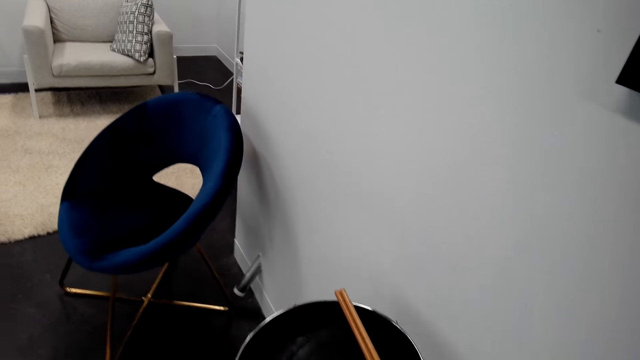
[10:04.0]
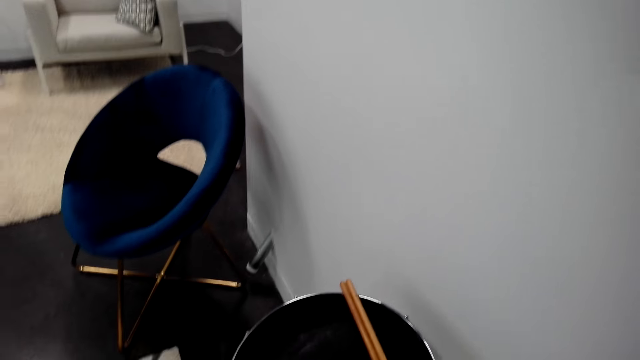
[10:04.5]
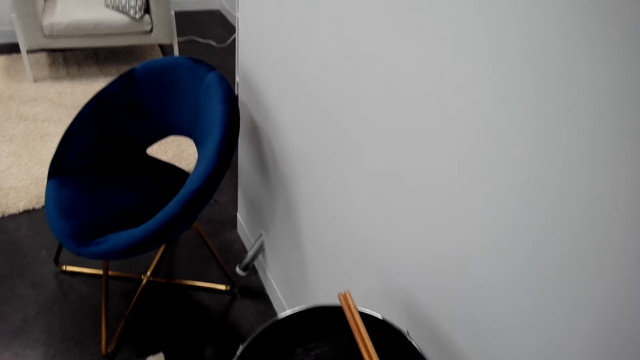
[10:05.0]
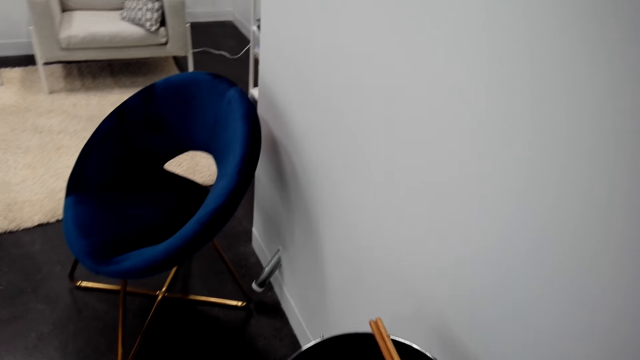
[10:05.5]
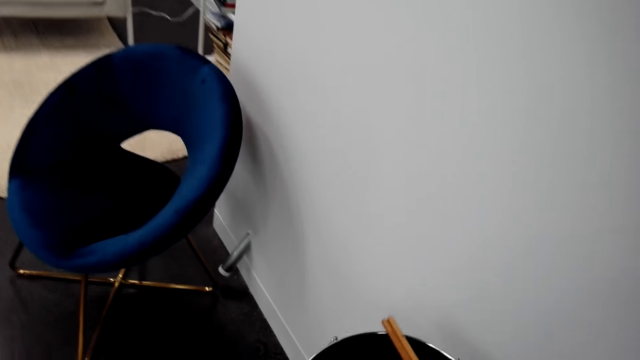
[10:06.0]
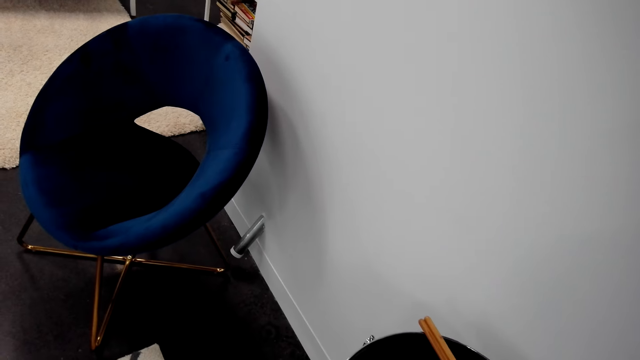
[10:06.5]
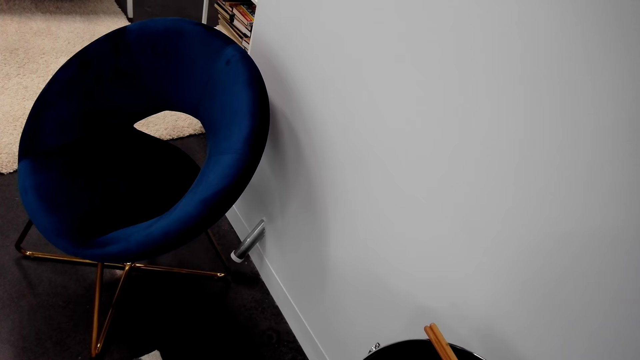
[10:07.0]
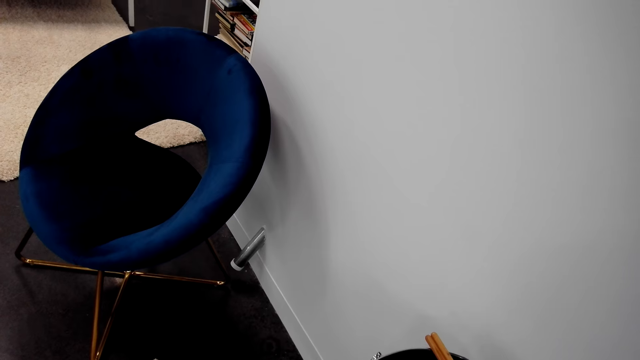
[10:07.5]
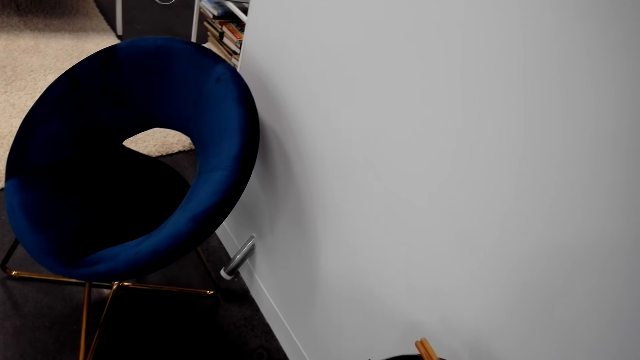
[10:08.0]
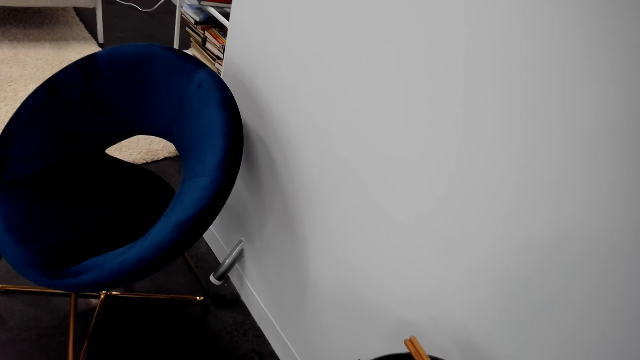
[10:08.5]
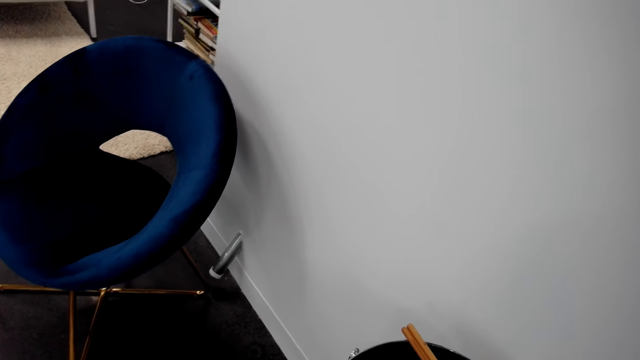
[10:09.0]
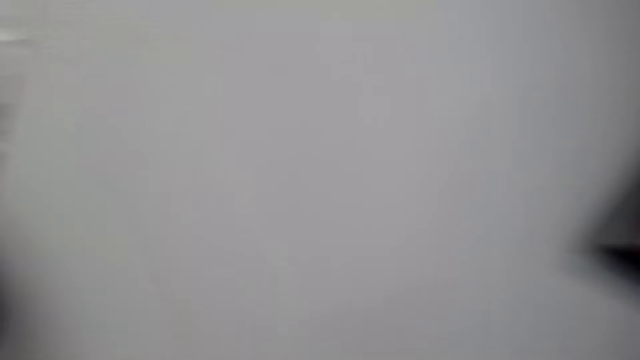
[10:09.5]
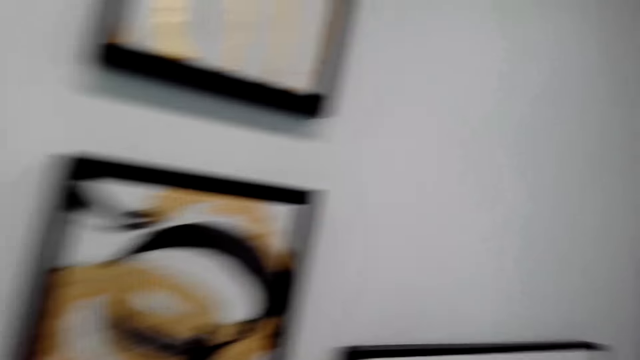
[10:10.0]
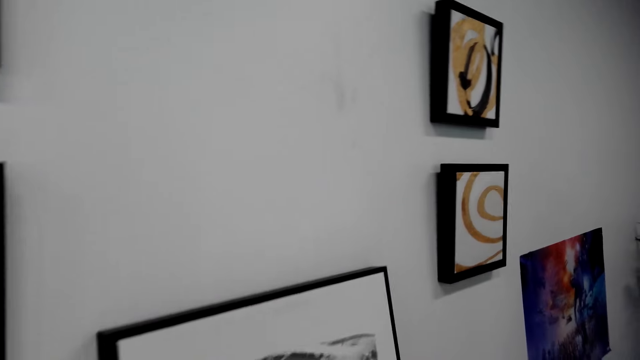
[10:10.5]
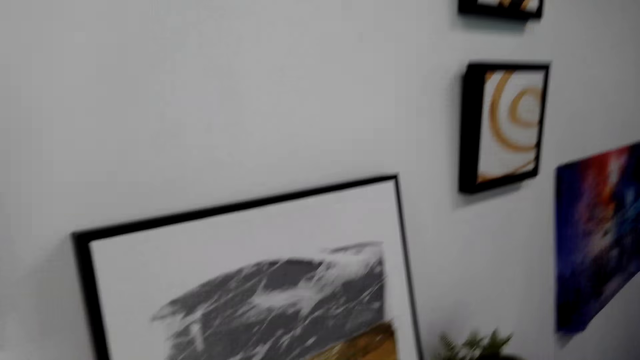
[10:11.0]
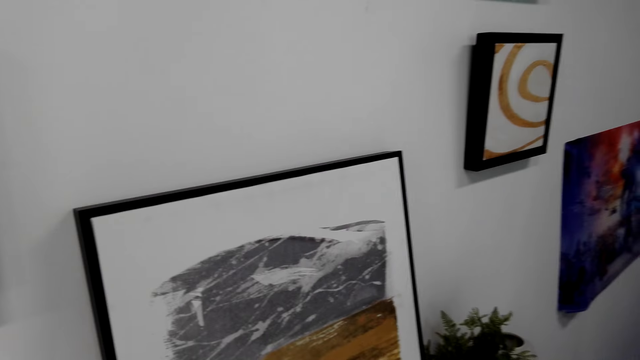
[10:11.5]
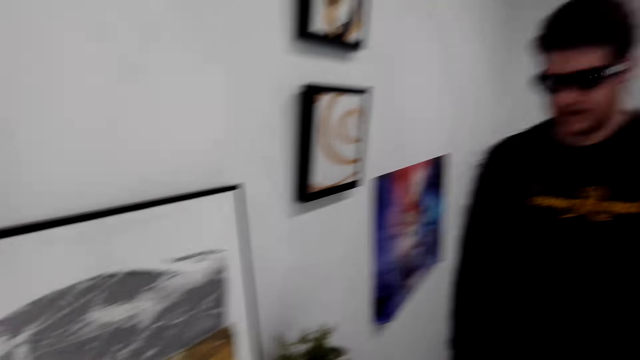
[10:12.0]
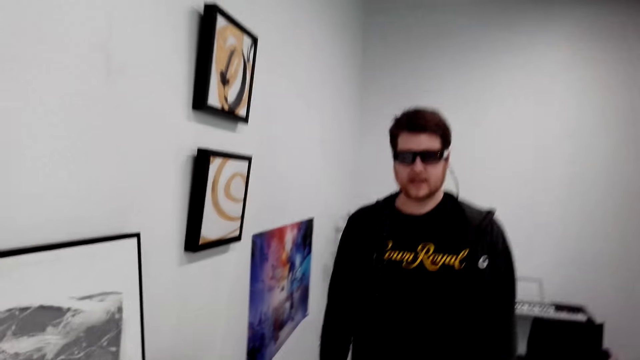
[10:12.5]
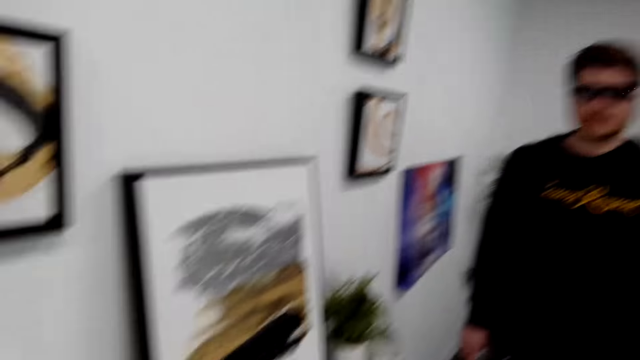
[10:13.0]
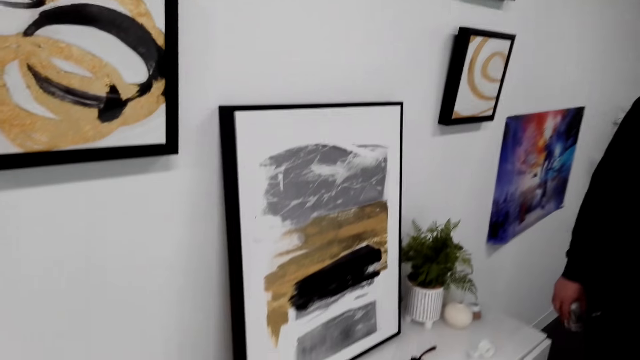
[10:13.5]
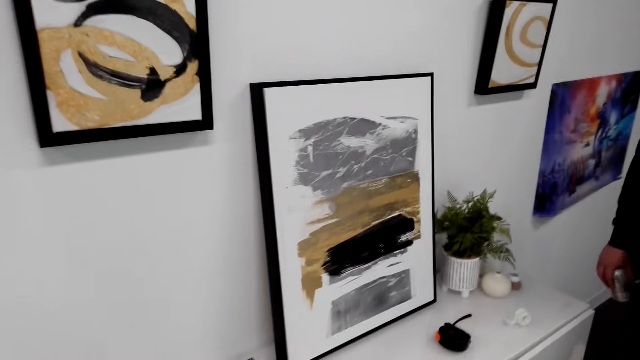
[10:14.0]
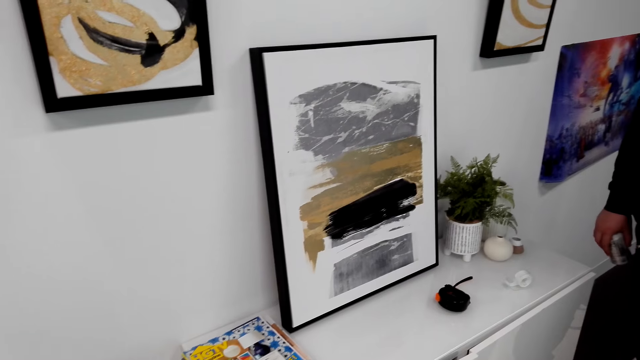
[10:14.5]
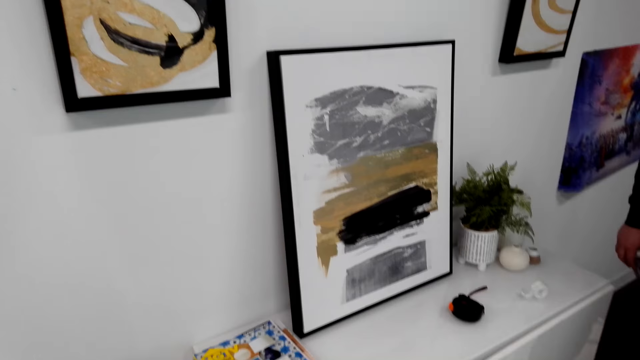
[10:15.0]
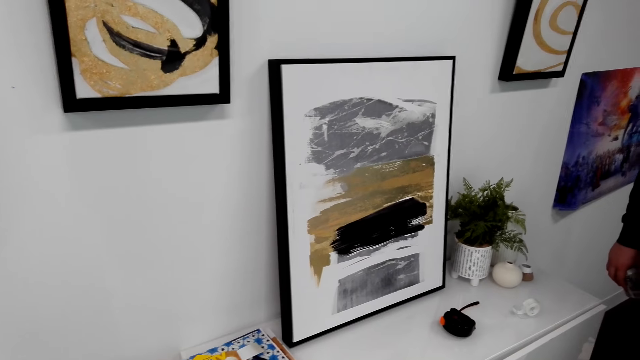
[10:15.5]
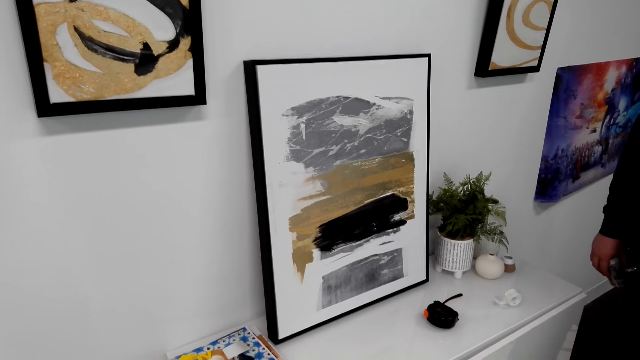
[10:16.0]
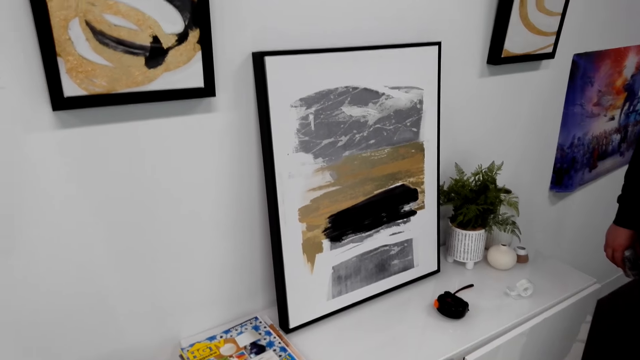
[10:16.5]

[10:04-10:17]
The camera wearer interacts with a man. The man speaks to the camera wearer.

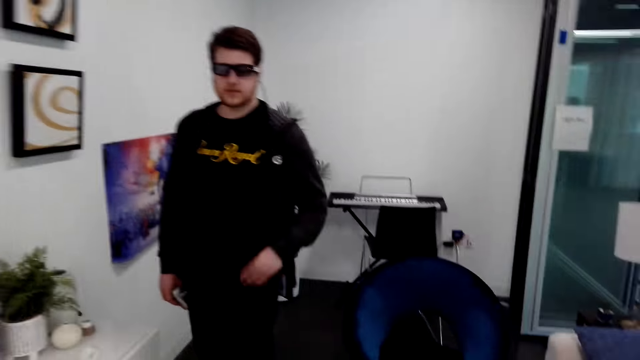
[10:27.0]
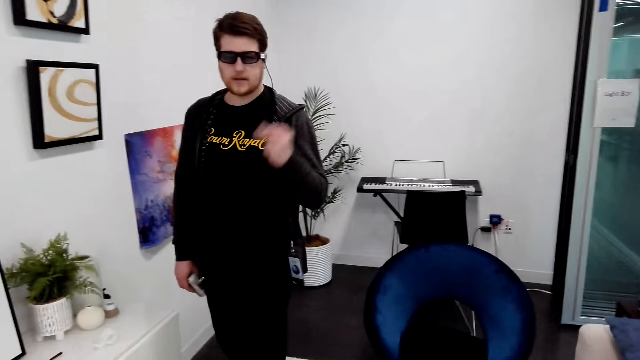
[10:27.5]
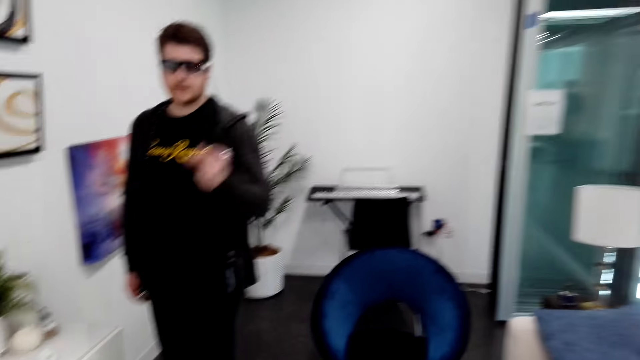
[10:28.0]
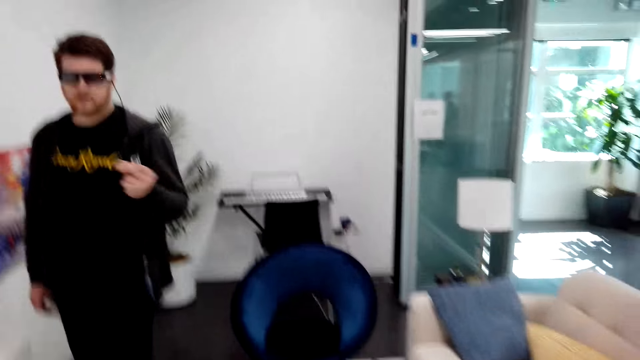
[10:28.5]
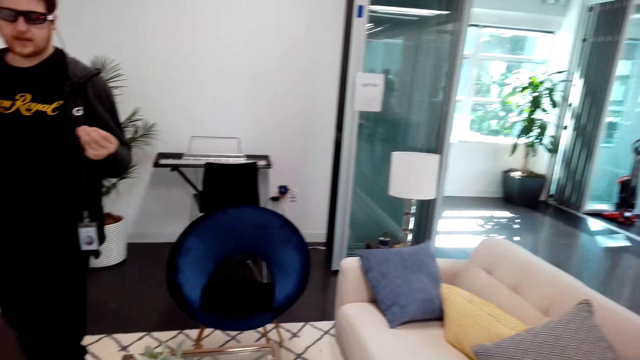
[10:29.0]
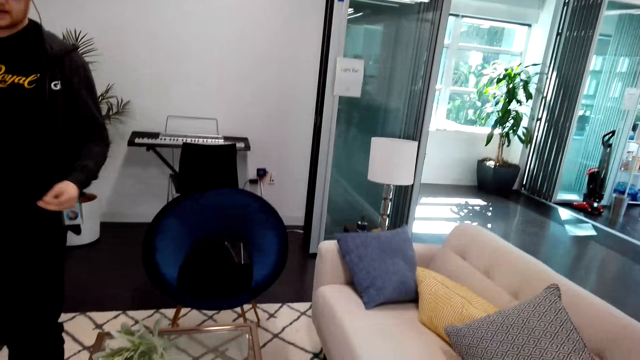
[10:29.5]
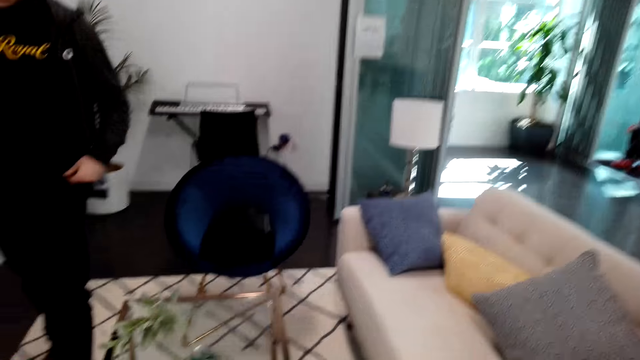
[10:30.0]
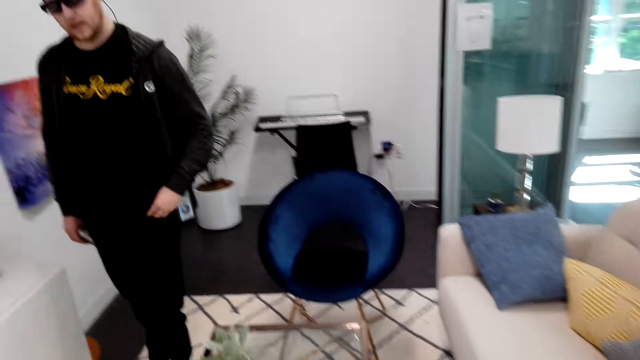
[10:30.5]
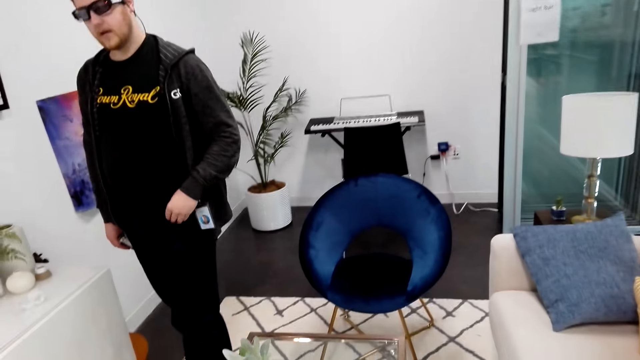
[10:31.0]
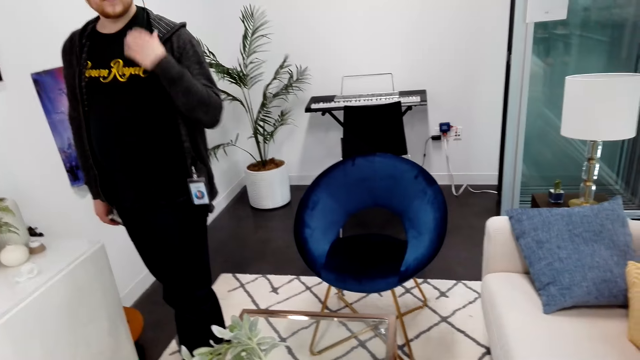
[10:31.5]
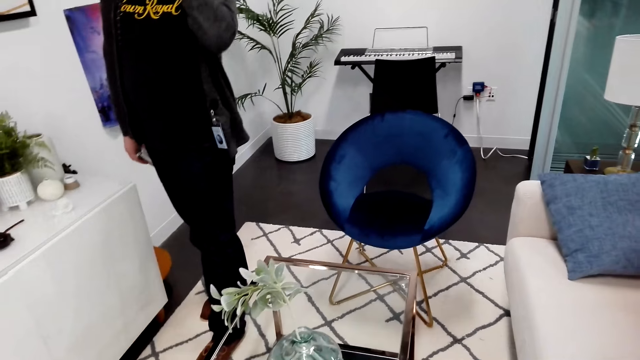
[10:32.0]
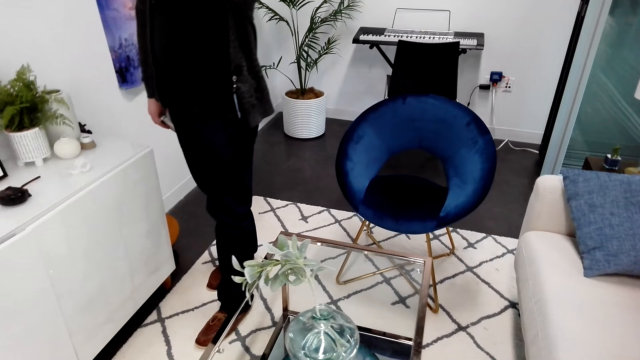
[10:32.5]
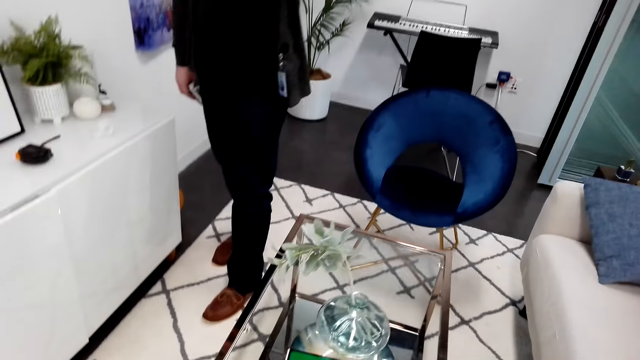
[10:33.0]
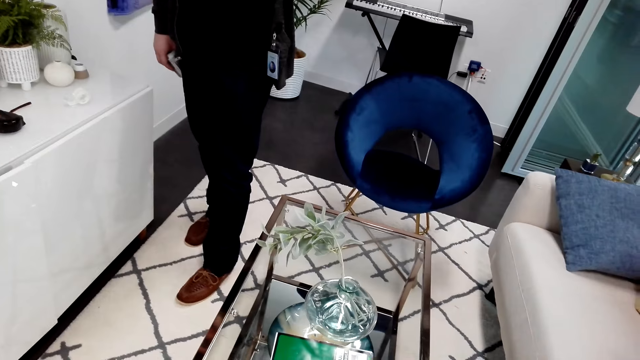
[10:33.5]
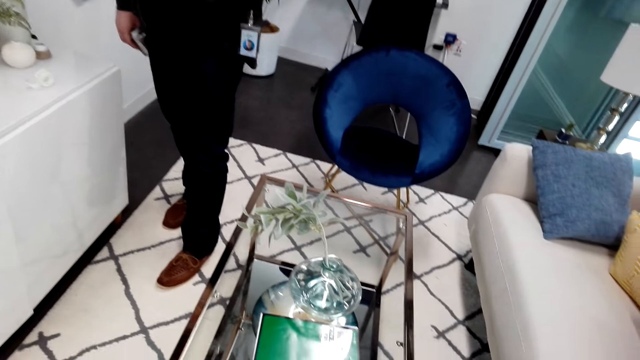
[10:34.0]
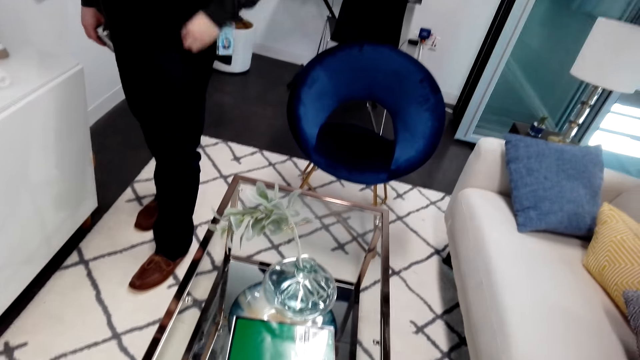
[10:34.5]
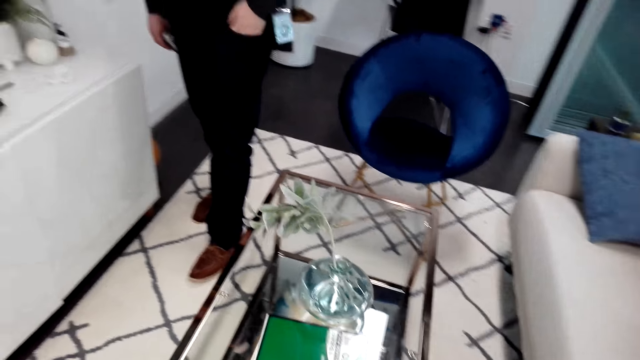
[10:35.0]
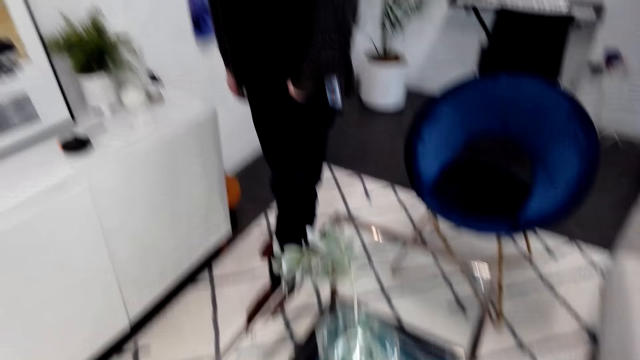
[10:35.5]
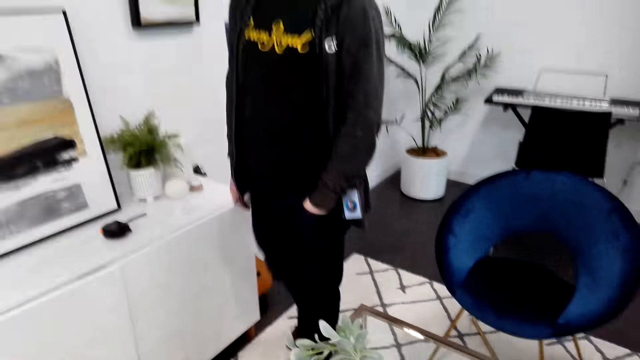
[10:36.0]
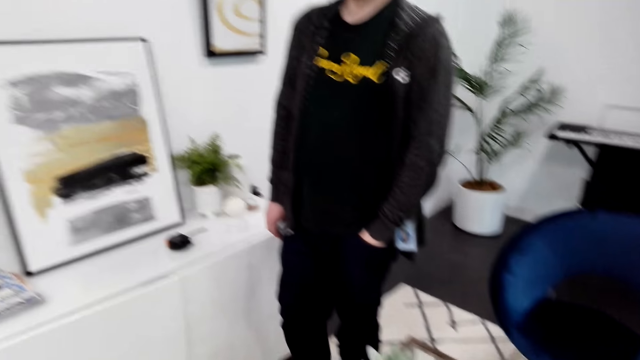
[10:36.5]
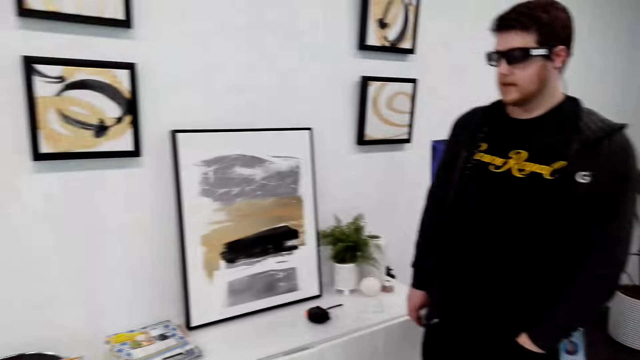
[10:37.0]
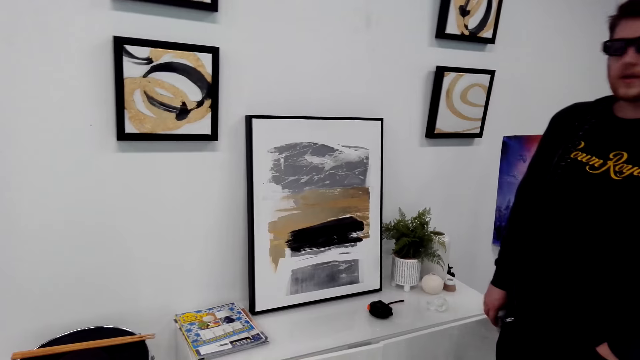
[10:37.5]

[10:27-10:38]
A person flicks the fingers, touches the neck, and touches the pocket.
